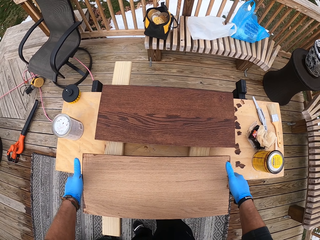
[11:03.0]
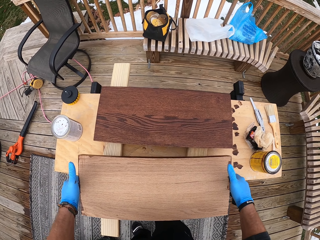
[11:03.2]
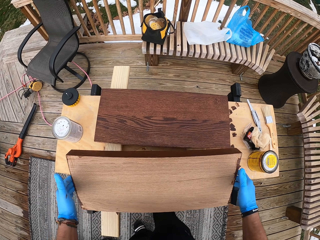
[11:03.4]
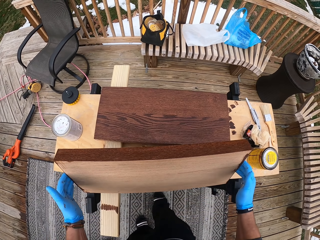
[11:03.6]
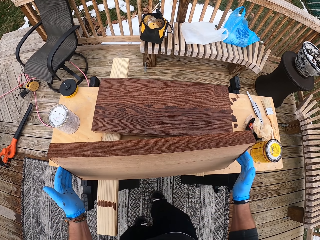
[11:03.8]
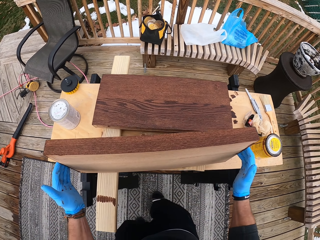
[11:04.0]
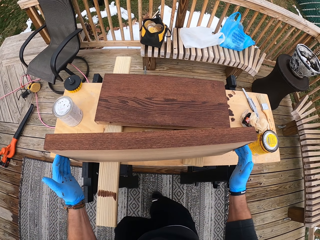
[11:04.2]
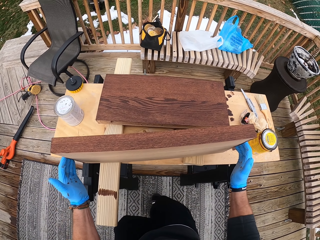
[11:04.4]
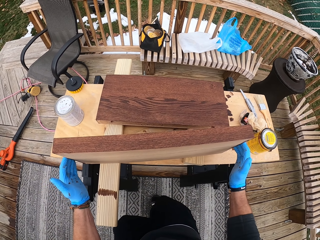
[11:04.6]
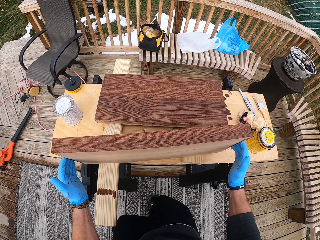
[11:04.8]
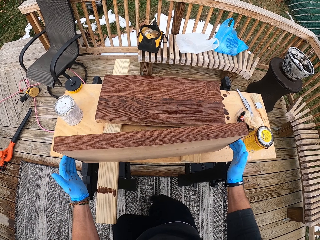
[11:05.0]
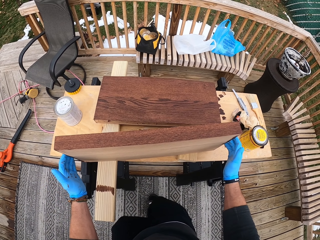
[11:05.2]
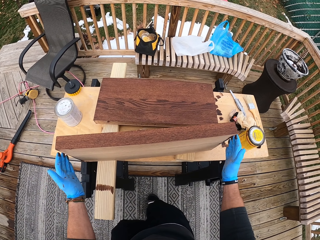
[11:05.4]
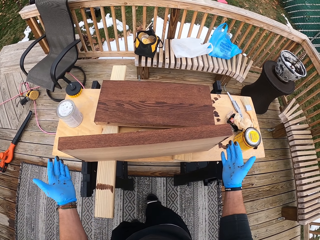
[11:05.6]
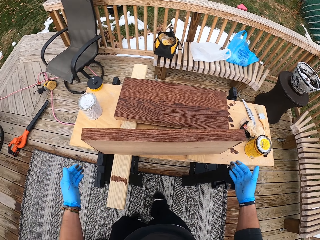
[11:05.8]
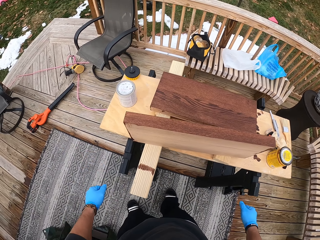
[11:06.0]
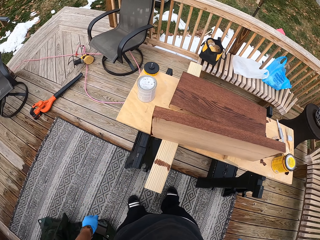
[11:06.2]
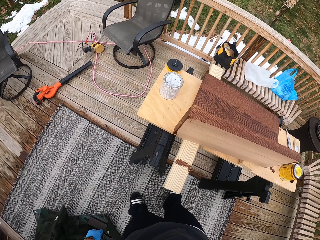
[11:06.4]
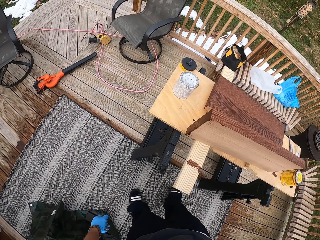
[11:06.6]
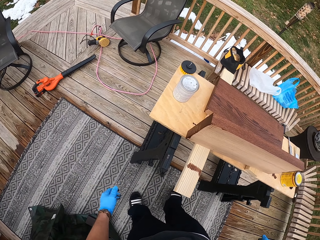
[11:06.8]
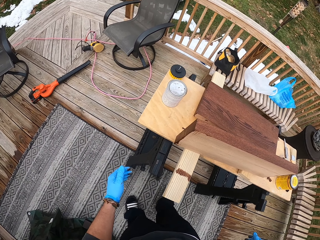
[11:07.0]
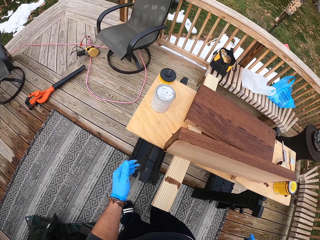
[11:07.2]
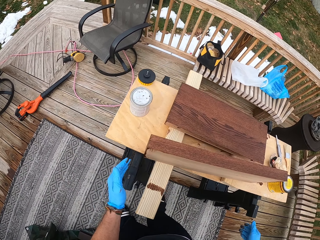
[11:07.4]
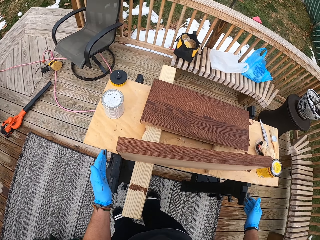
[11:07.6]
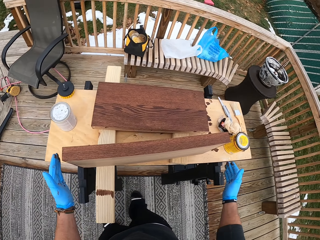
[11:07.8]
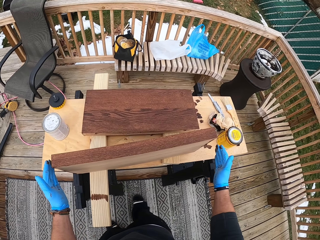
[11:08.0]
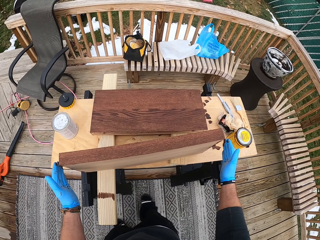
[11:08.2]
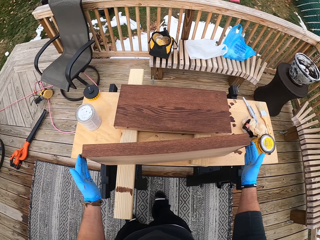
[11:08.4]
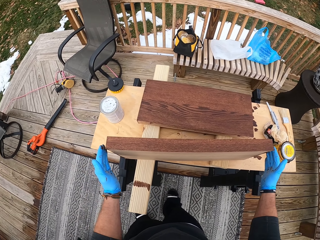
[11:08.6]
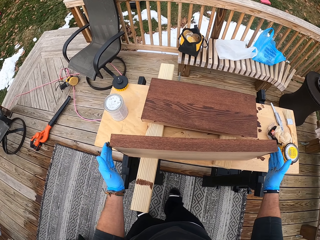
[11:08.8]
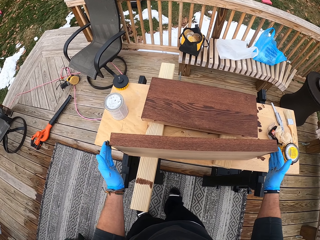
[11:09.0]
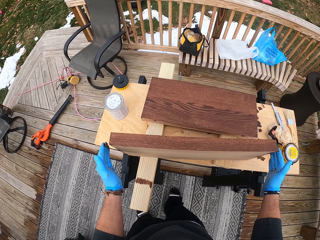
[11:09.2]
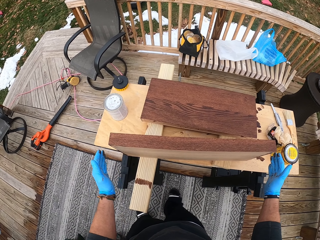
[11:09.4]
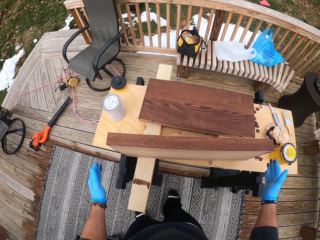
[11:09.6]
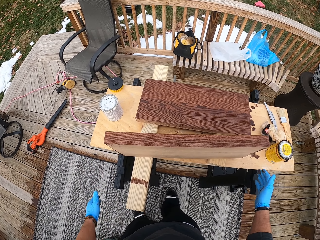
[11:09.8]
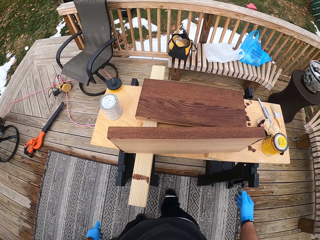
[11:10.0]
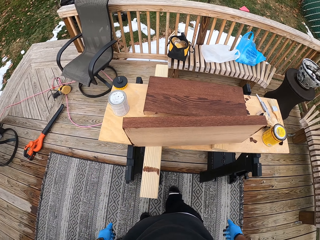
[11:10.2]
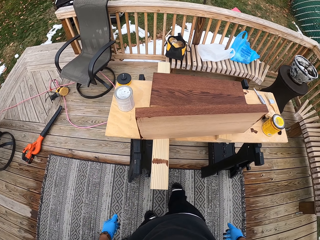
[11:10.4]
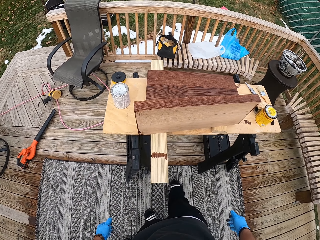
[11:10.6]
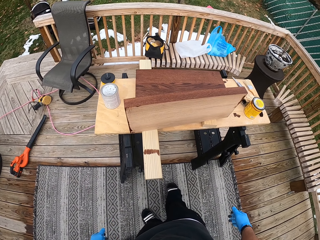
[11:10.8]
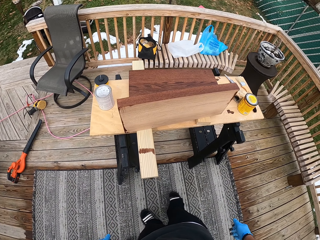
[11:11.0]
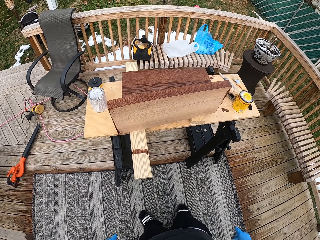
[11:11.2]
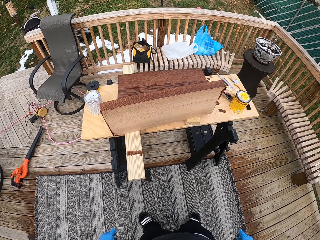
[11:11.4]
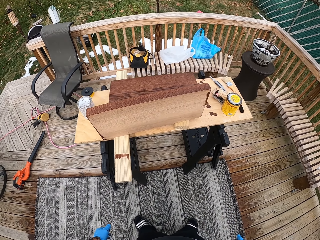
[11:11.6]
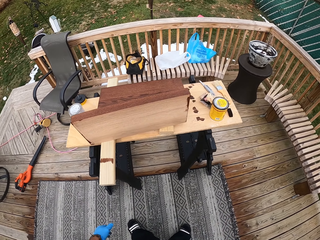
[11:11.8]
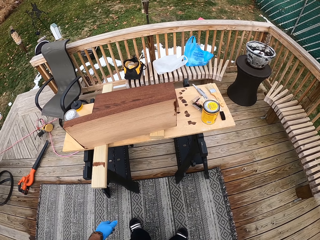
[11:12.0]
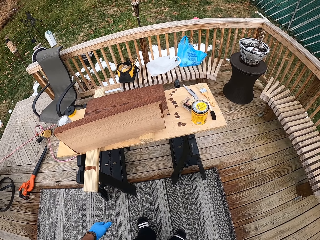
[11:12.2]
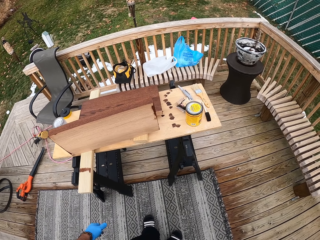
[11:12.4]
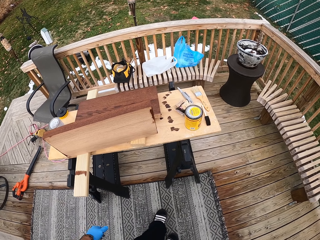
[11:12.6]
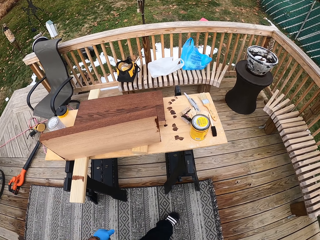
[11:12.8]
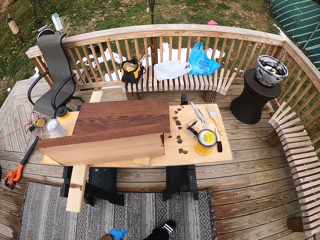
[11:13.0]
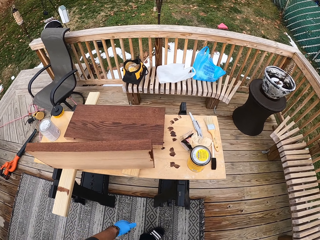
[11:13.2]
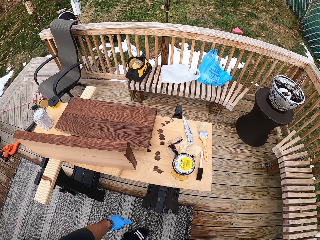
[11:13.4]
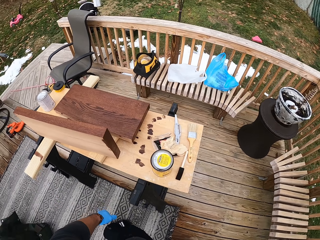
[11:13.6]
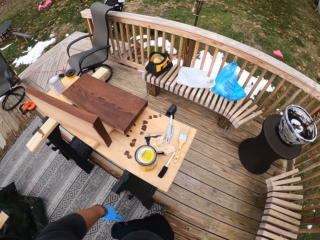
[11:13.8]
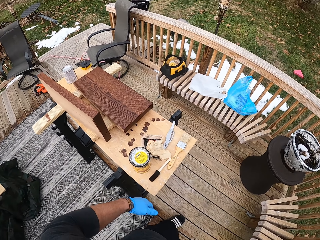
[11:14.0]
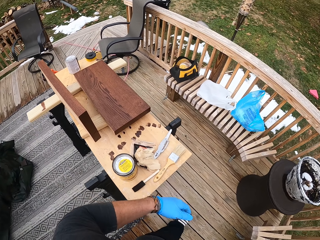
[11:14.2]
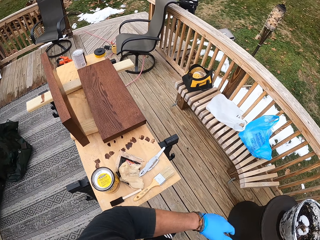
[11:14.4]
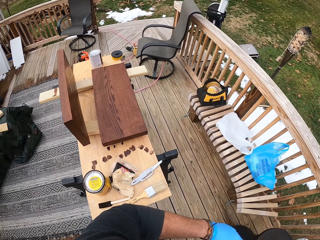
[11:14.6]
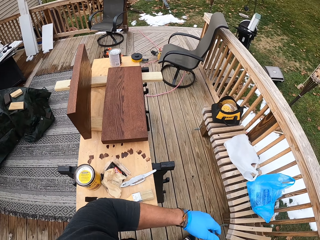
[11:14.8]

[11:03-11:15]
The camera wearer places the plank on the workbench with his hands. He touches the wood.

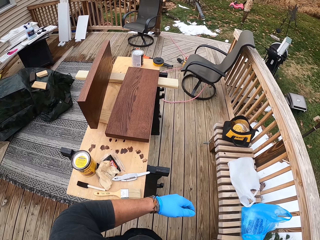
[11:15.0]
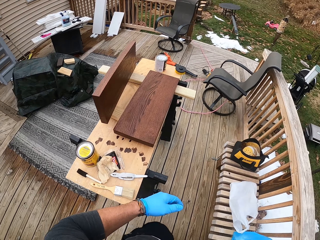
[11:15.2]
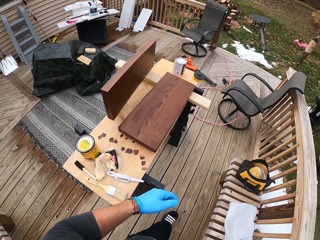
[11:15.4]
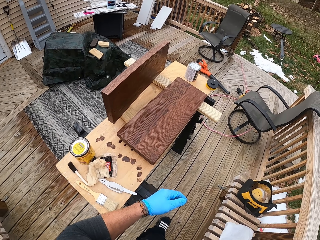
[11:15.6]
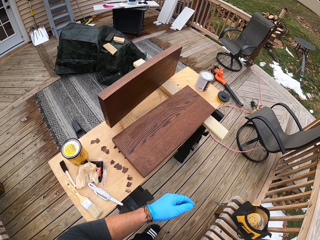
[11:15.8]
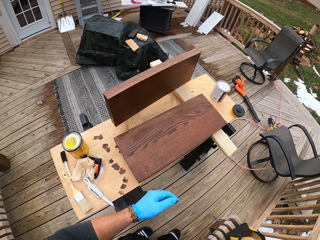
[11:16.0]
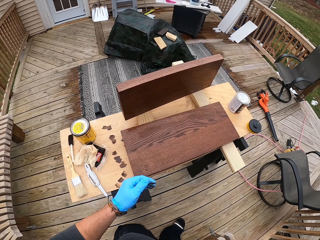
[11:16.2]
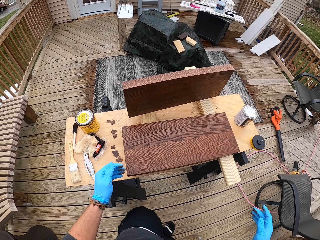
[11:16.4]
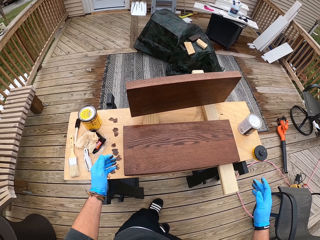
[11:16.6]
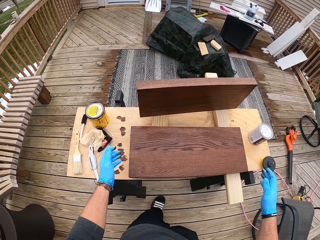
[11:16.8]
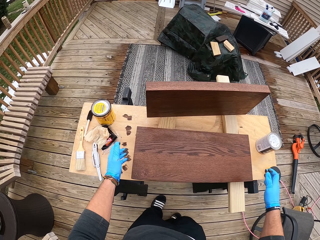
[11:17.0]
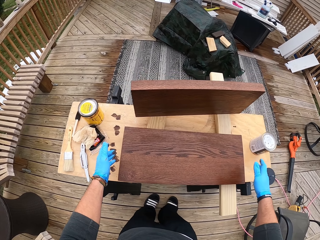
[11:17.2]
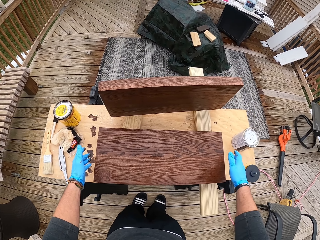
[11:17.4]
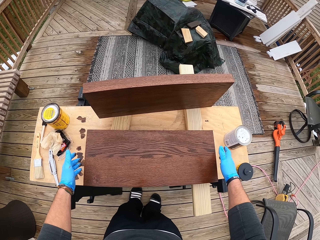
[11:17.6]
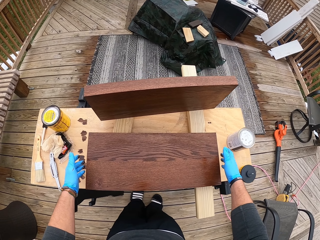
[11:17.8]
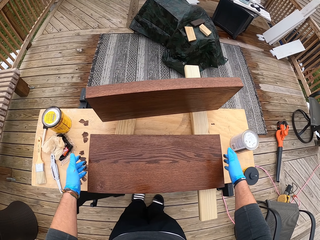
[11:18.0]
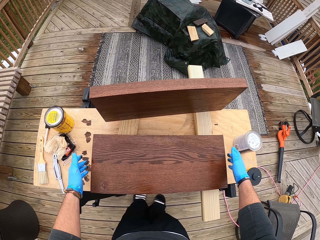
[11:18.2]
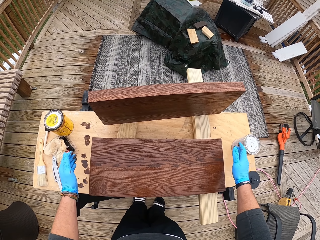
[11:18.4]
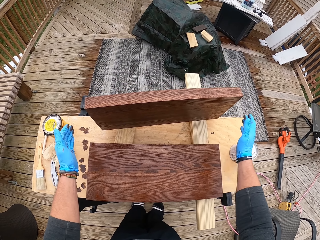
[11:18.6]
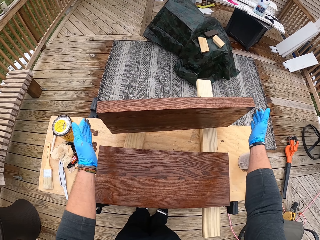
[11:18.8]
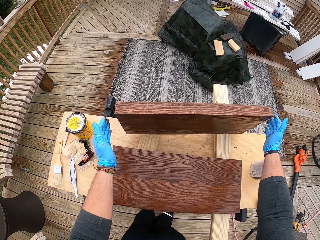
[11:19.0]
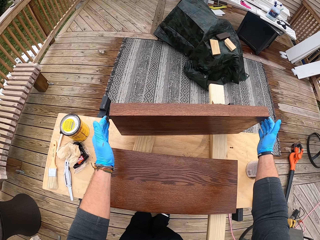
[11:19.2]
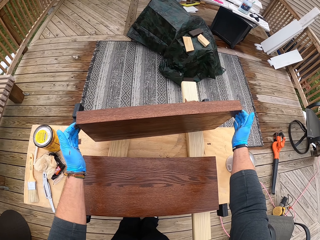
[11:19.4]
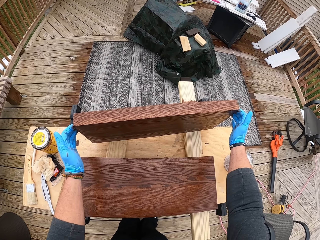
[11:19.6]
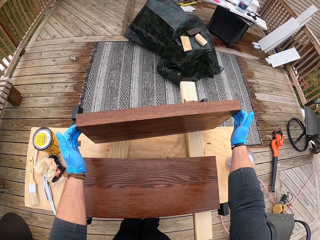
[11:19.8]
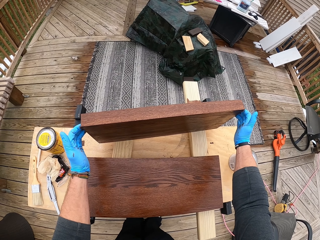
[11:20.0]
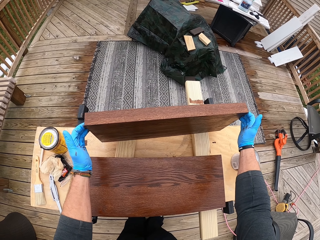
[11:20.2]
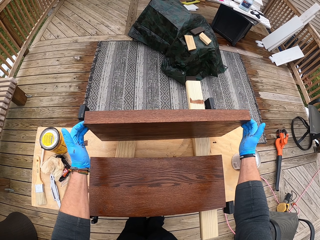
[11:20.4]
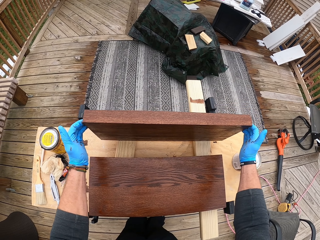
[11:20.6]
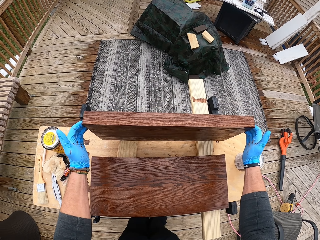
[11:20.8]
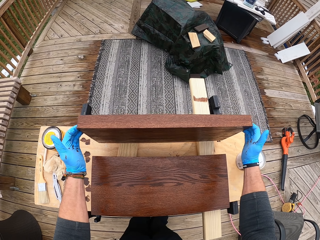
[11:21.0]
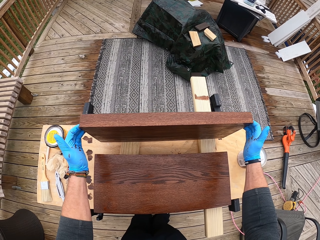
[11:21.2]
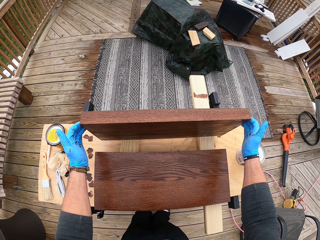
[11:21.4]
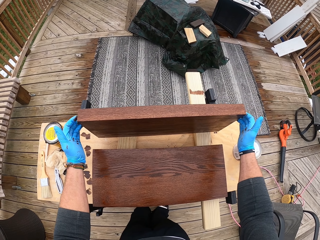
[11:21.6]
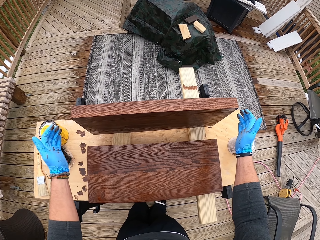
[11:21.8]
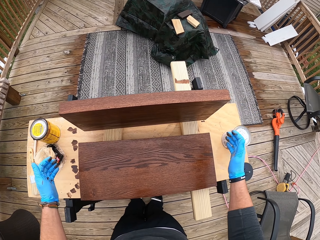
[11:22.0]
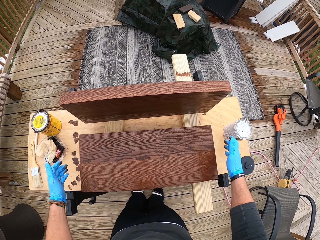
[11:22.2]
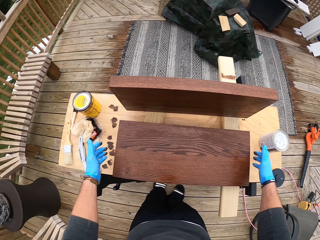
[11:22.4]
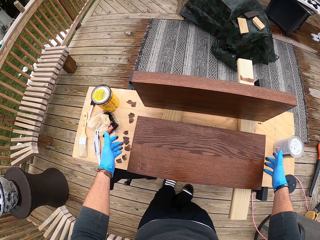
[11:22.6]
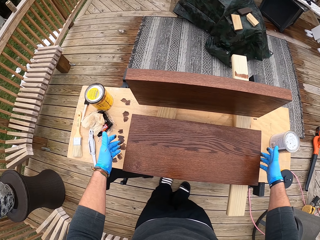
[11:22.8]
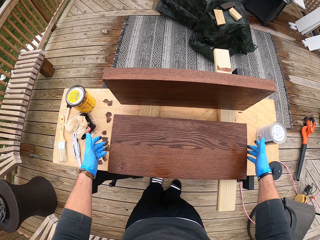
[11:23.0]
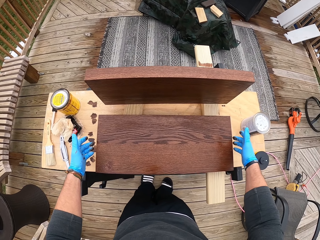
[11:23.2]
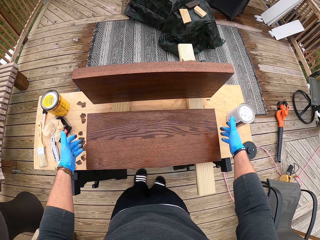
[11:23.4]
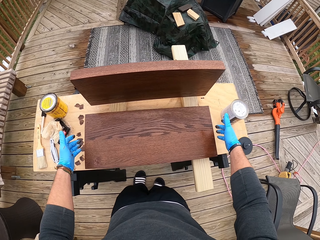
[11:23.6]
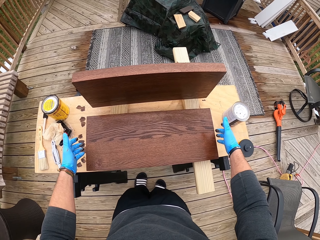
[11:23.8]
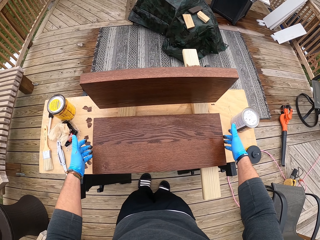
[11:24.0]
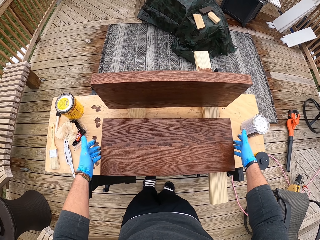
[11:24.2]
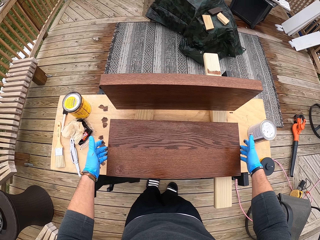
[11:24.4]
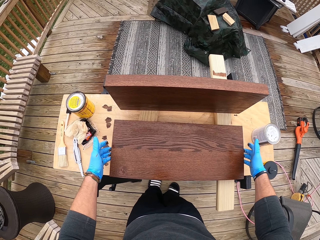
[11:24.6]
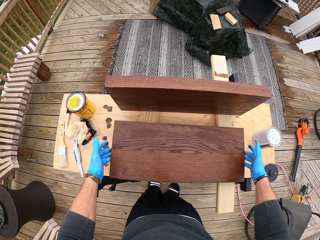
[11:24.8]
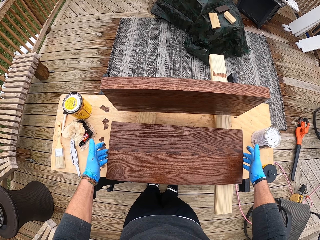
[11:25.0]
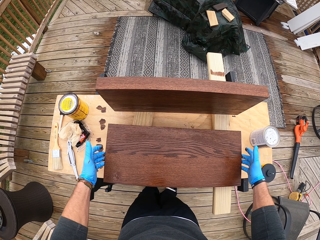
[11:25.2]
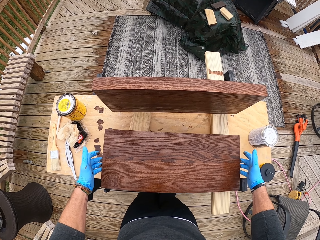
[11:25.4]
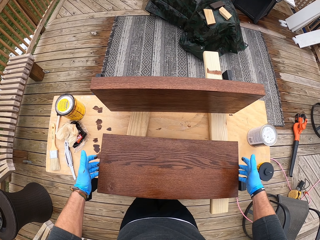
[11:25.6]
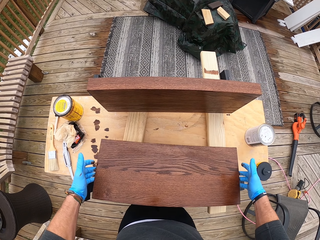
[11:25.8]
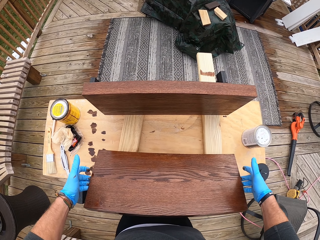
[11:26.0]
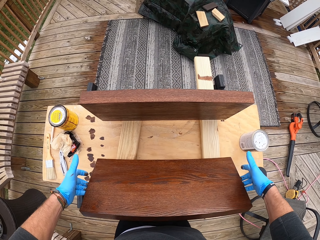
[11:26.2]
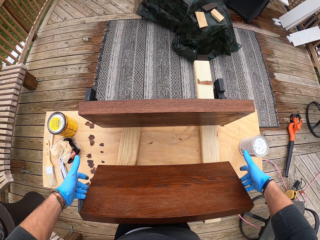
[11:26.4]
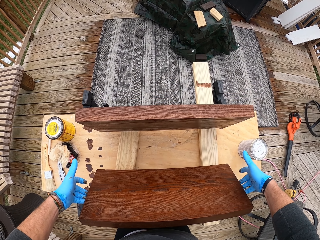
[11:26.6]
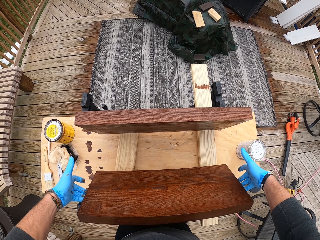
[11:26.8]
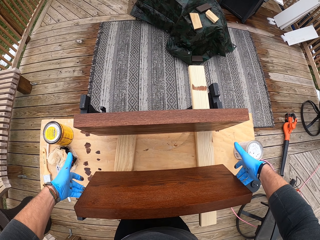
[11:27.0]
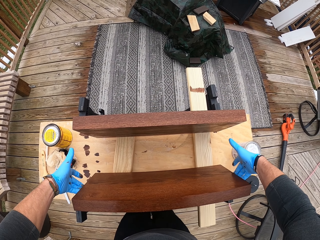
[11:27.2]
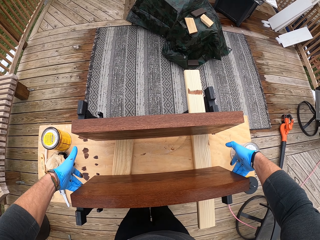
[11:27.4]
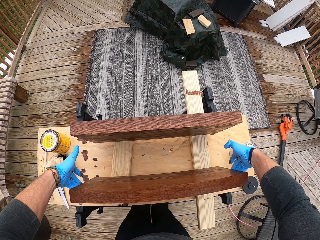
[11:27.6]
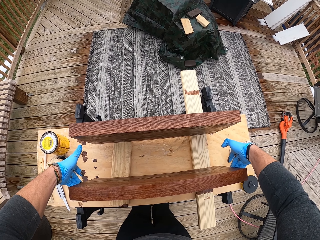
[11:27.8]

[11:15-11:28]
The camera wearer adjusts the plank on the workbench with his hands. He pulls the wood. He lifts the plank from the workbench with his hands. He places the plank on the workbench with his hands.
